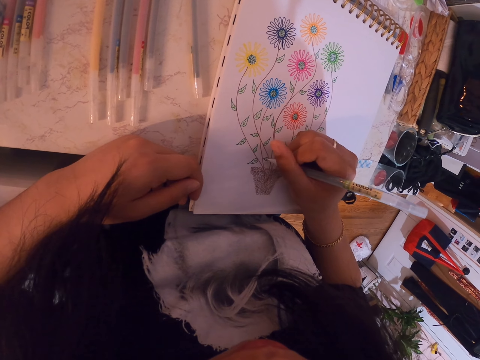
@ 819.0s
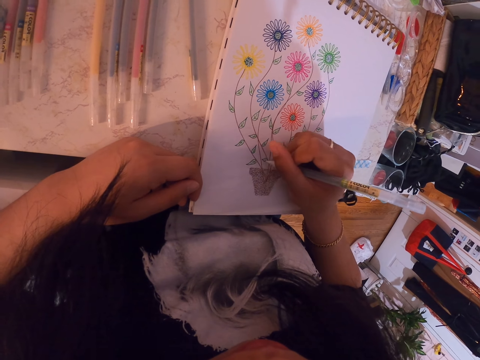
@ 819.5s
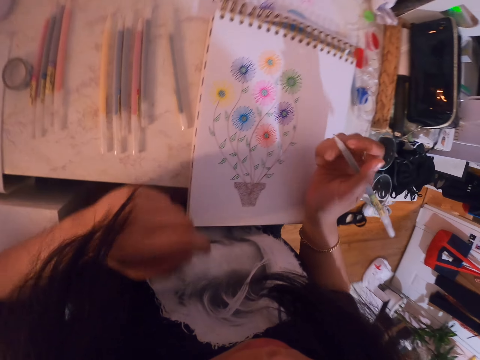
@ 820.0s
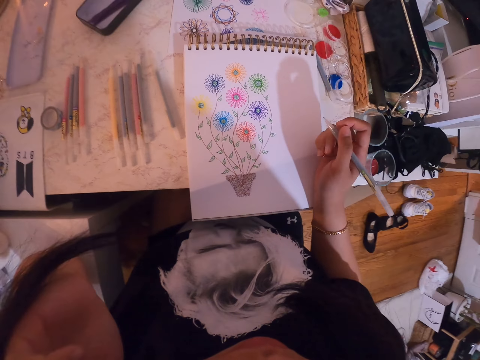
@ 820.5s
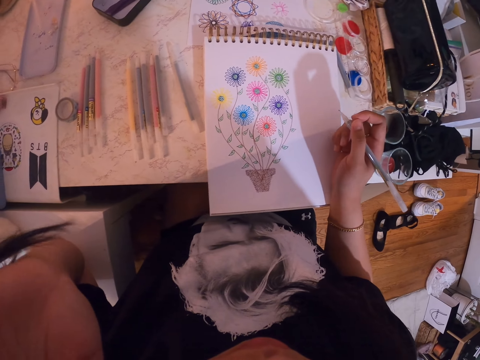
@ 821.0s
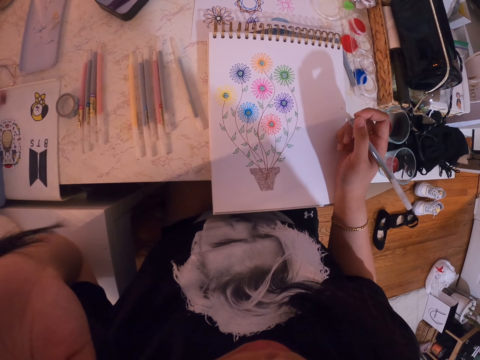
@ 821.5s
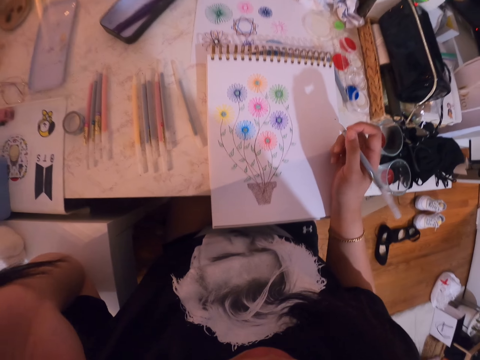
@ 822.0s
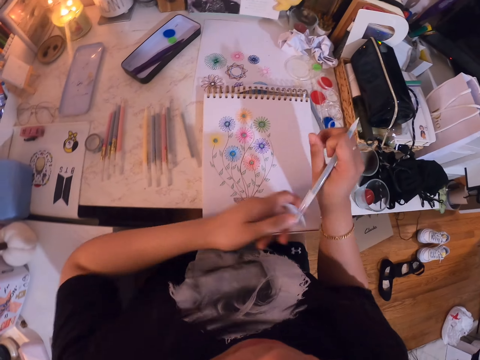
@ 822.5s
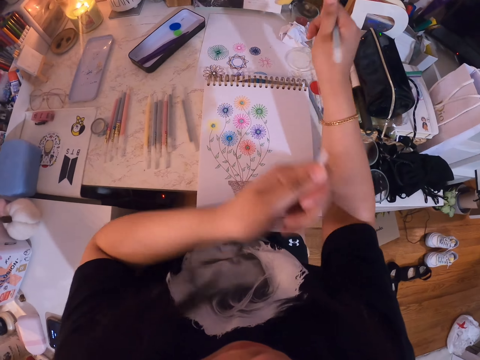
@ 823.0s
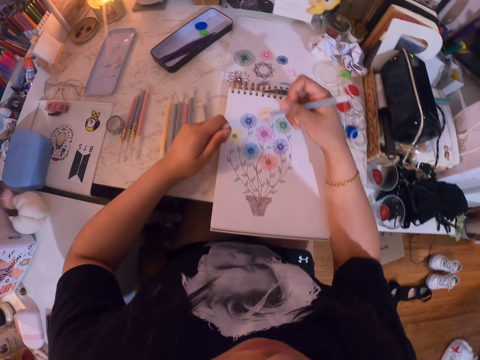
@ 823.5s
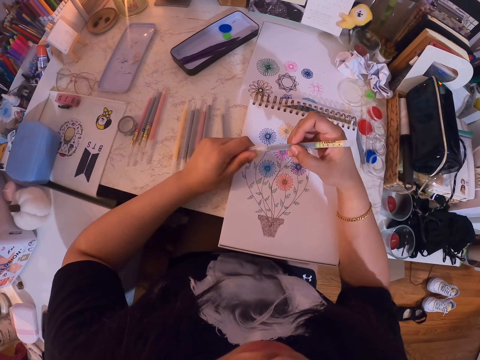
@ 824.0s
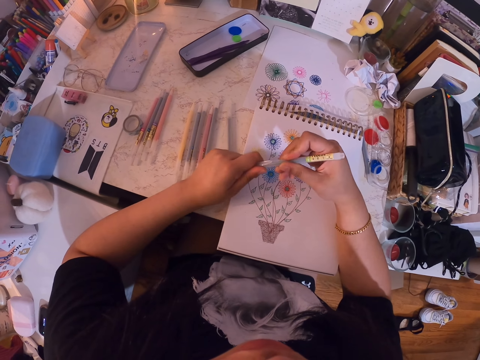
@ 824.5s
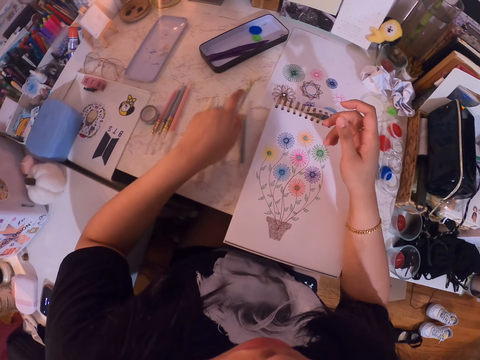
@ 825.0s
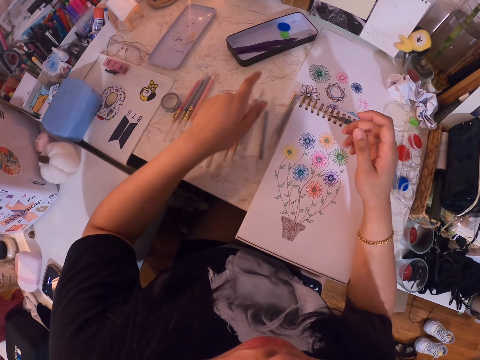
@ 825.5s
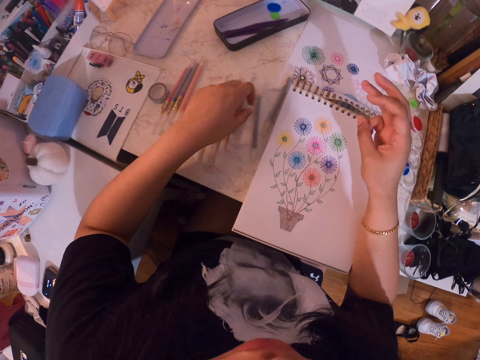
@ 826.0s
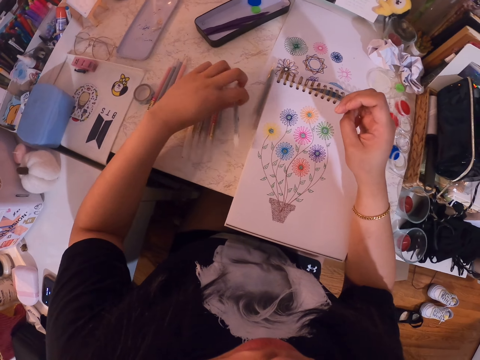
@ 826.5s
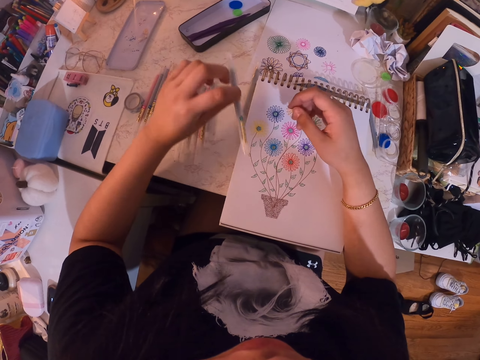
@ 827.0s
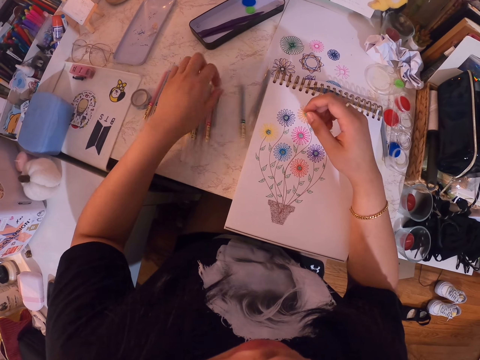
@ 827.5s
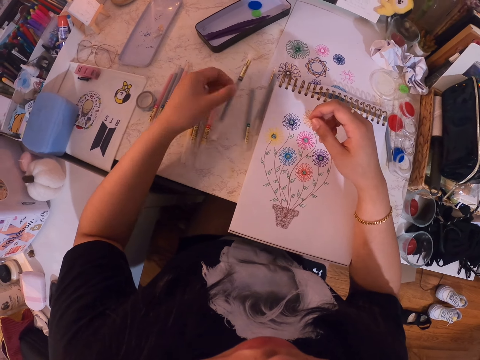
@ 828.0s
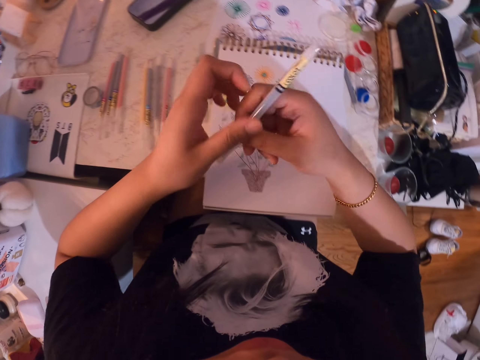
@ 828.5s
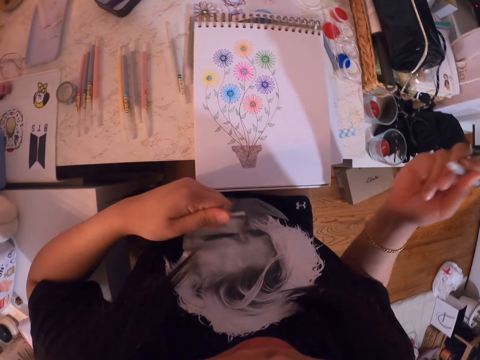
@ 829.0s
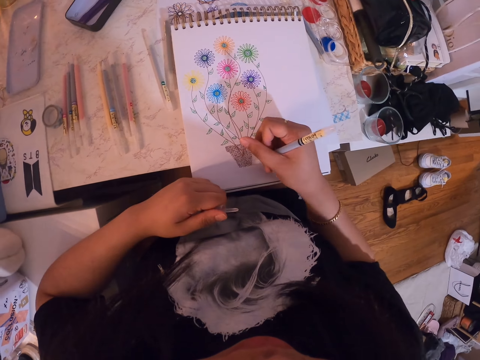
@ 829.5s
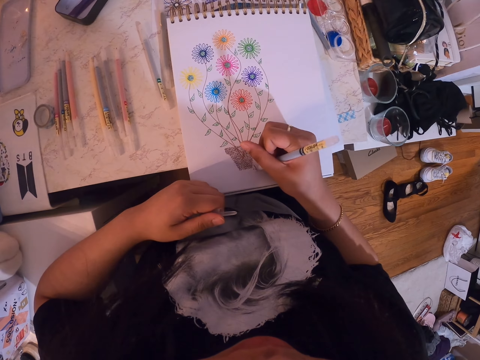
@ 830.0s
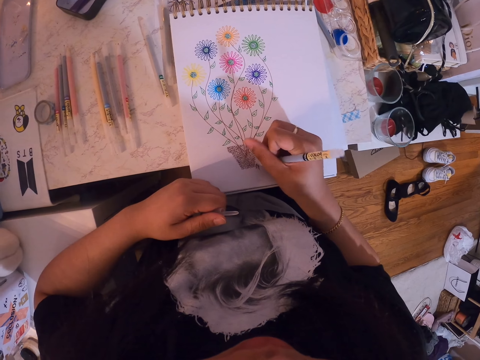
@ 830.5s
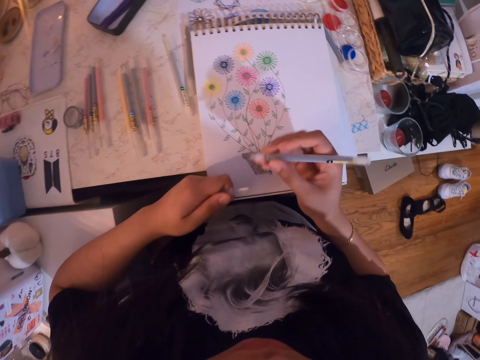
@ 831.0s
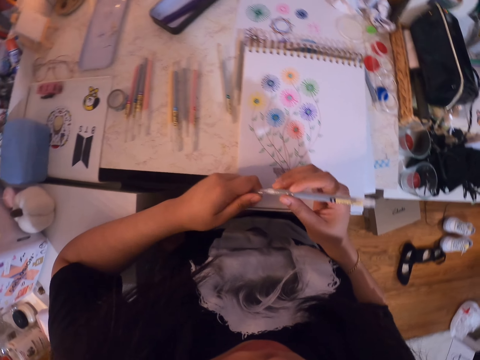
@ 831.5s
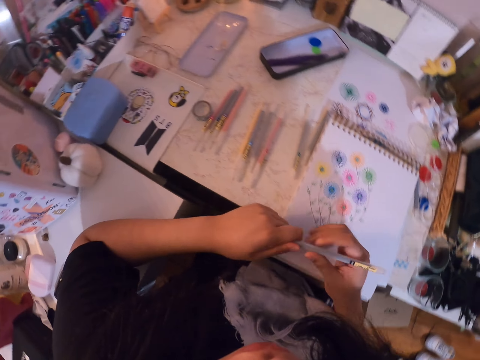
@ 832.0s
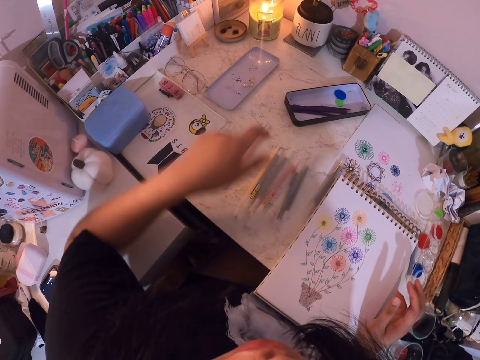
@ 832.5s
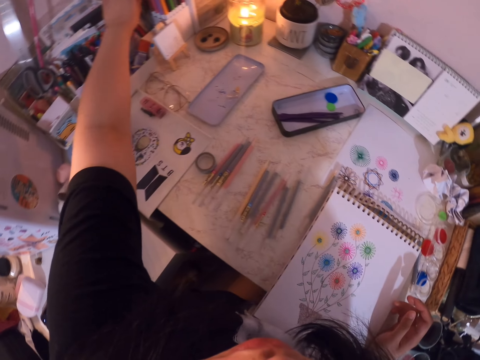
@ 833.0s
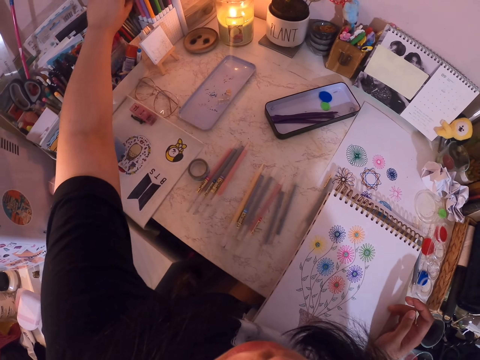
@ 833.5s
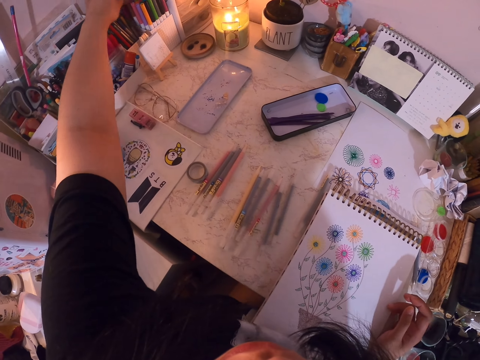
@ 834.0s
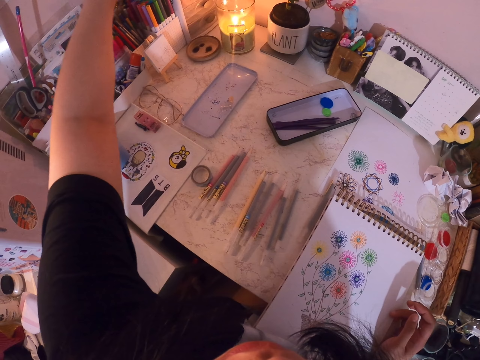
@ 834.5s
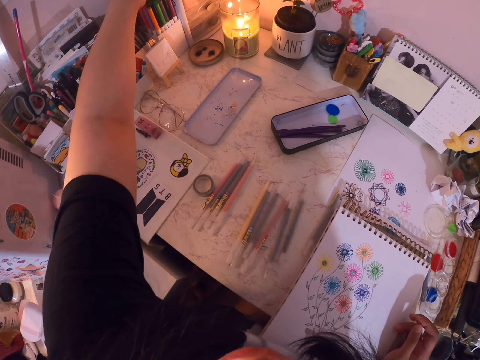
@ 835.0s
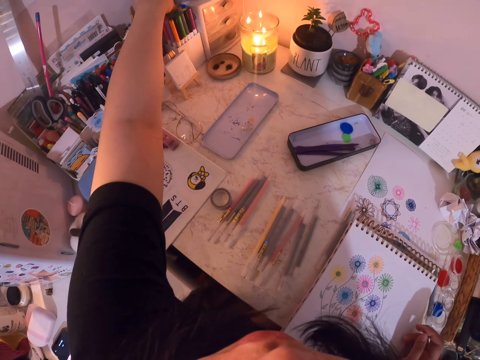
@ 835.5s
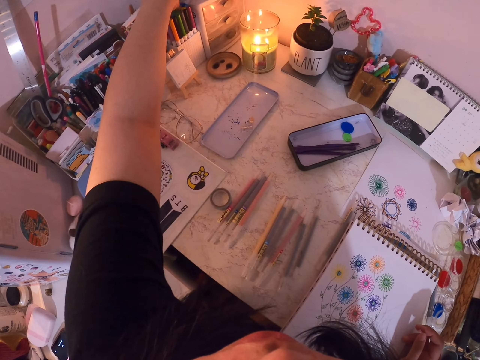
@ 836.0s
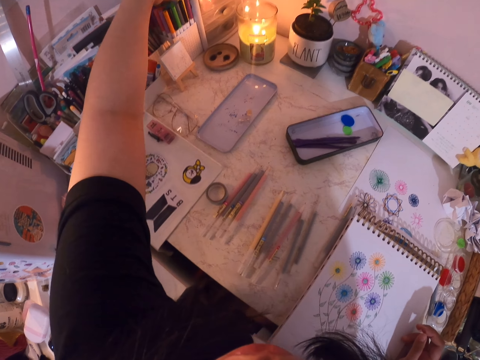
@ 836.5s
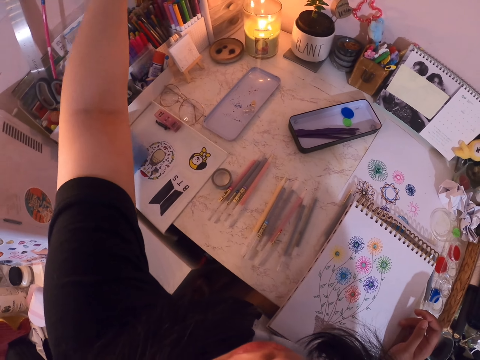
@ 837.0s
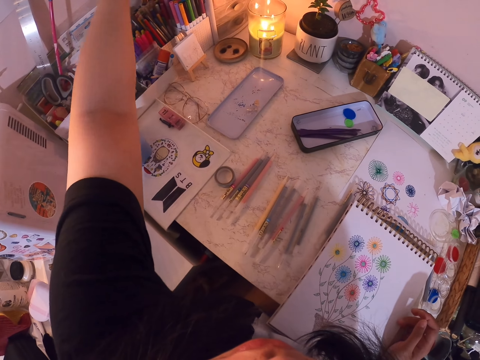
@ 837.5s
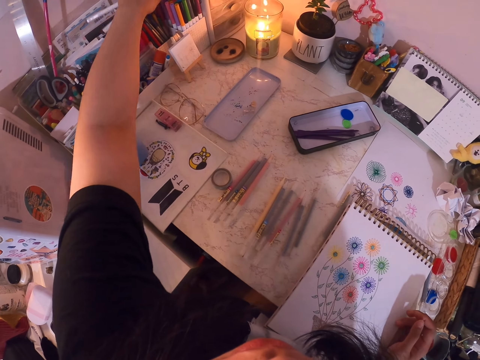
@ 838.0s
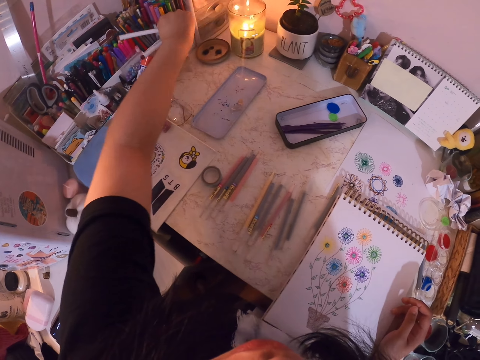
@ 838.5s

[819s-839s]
The camera wearer touches his face. He lifts the left hand to something. He removes the pen lid. He closes the color pen with the pen lid and drops the pen on the table. He picks up pens and puts down a pen. He picks a color pen from the table. He opens the pen lid. He signs on the book. He closes the pen with the pen's lid. He drops the pen on the table. He pulls out pens from the box.

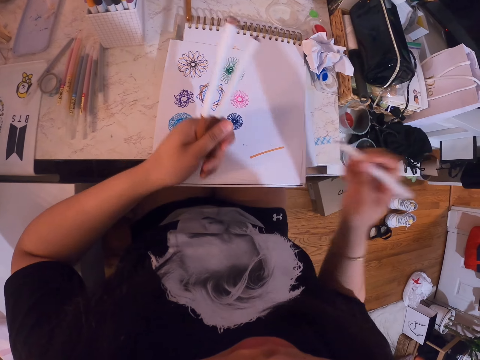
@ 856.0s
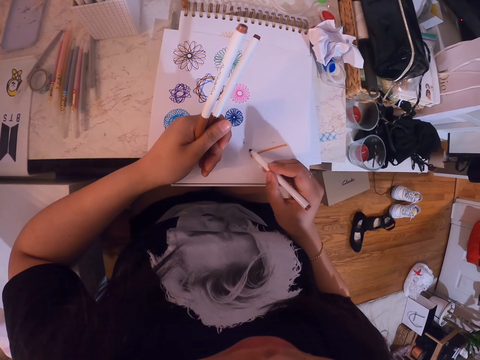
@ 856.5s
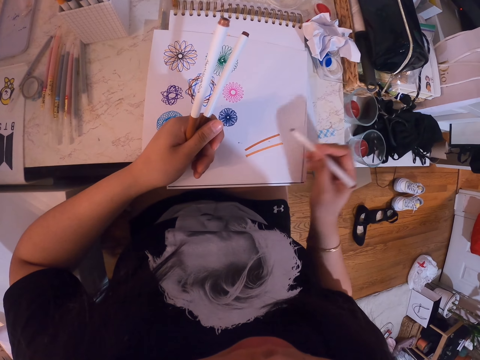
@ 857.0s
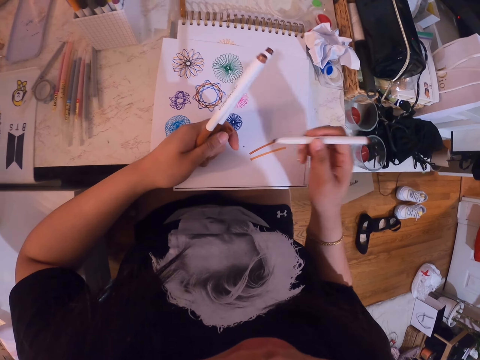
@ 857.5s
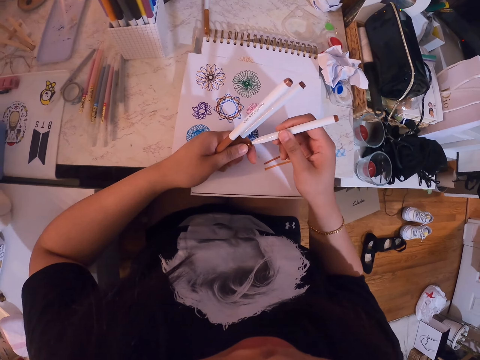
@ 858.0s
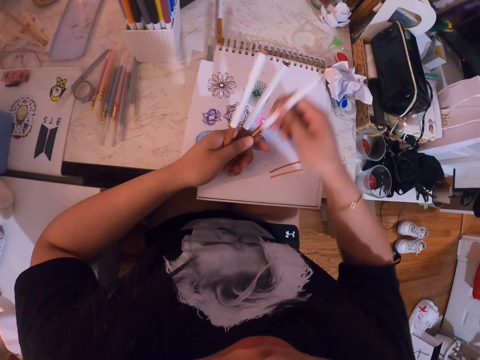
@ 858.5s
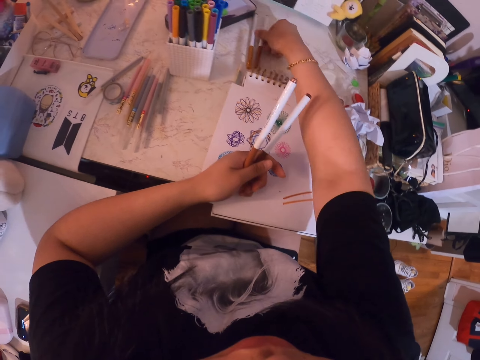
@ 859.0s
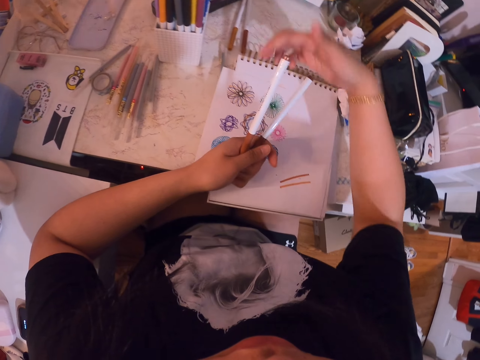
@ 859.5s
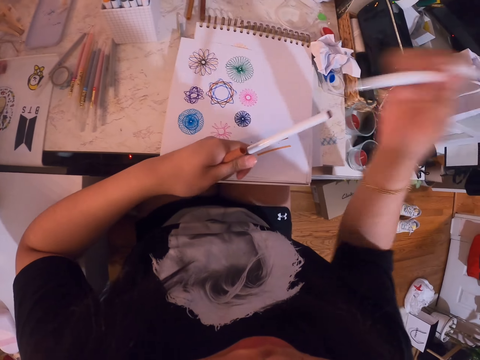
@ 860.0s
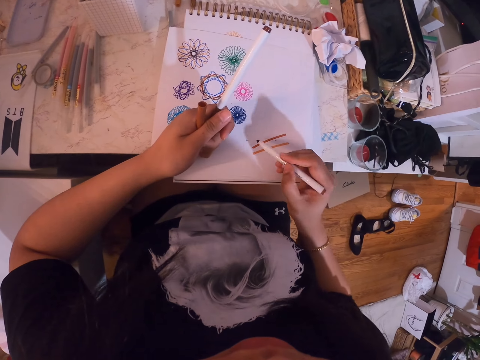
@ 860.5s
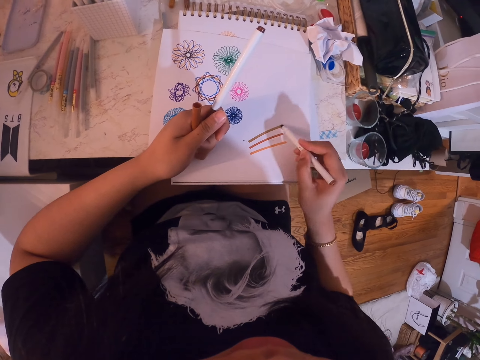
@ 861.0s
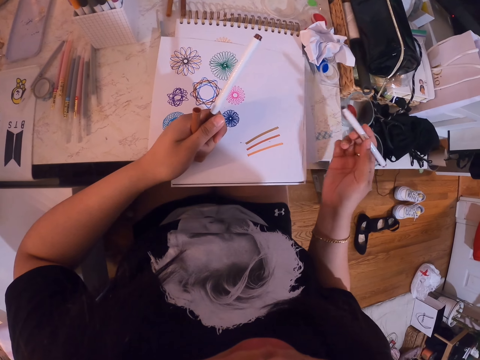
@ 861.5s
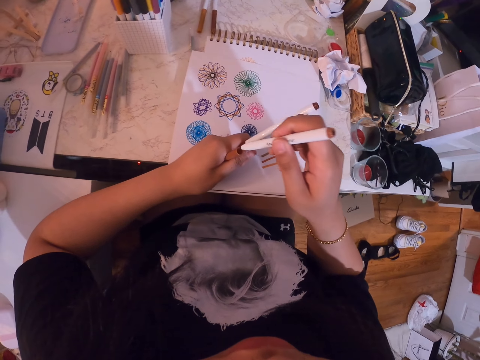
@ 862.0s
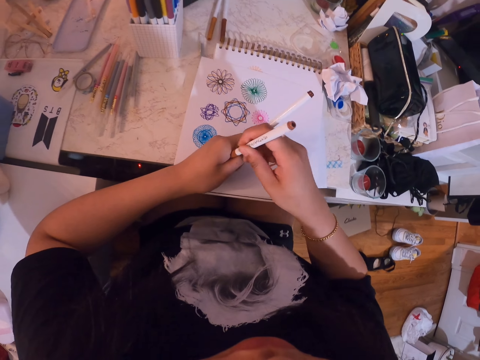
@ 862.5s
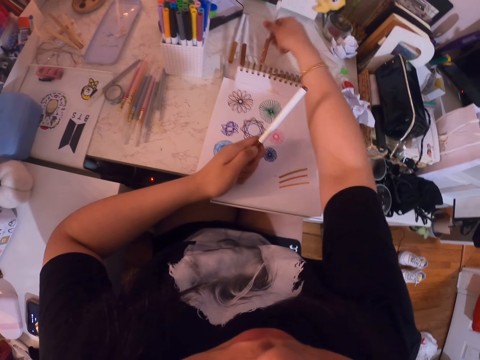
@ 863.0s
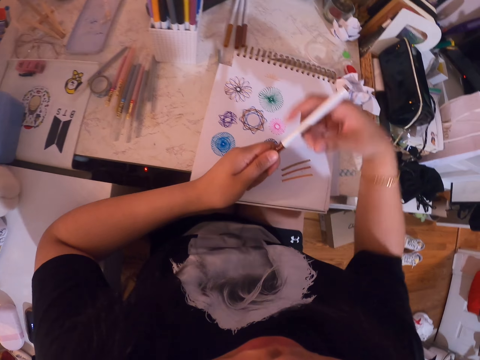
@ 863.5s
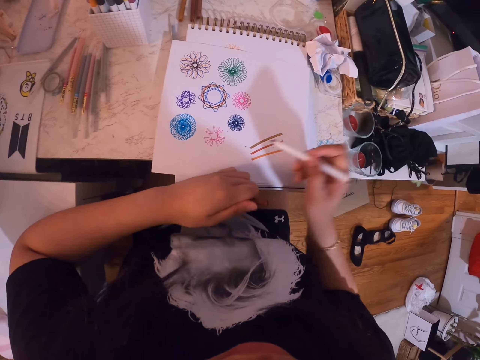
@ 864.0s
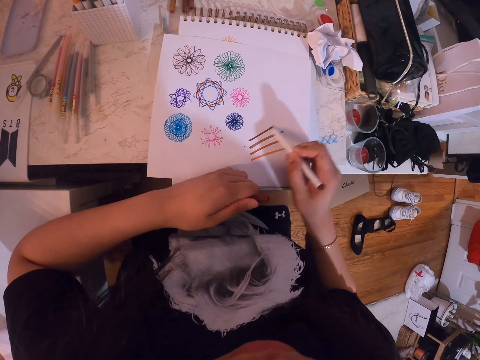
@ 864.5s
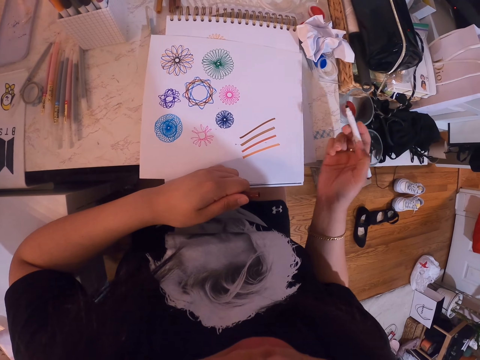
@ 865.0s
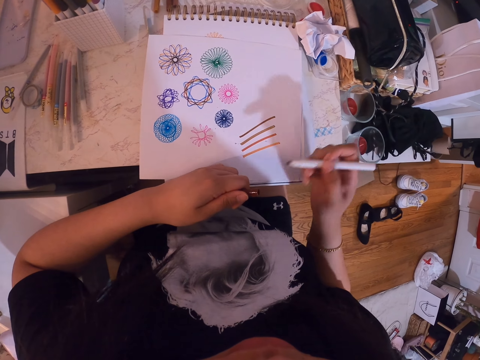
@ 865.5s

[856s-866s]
The camera wearer opens the pen lid. They draw on the paper. They close the pen lid. They put down the pen. They open the pen lid. They draw on the paper. They close the pen lid. They put down the pen. They open the pen lid. They draw on the paper.
